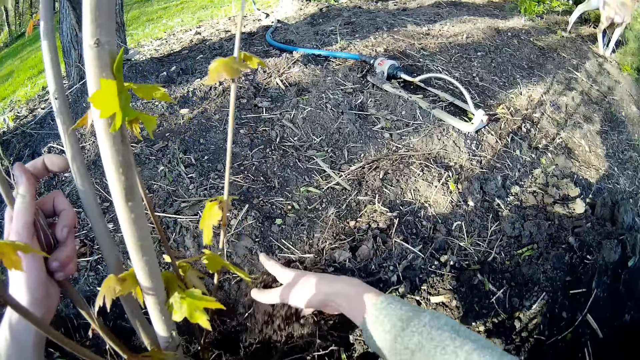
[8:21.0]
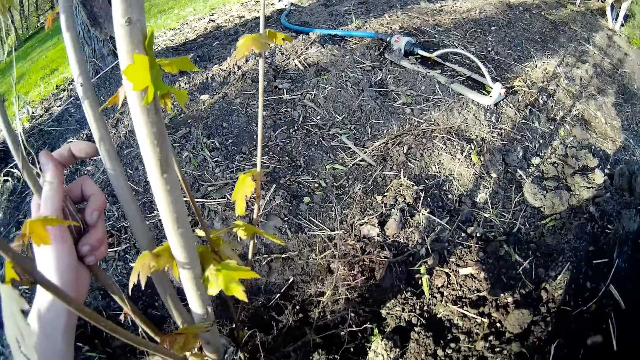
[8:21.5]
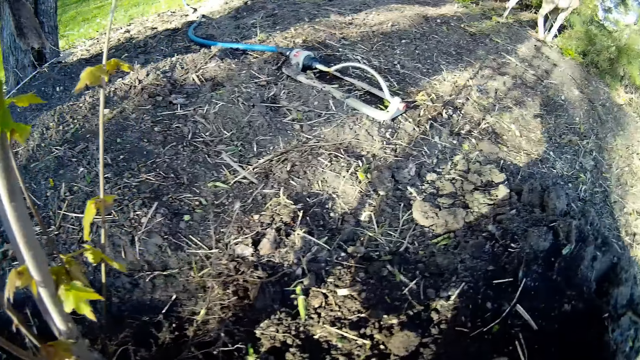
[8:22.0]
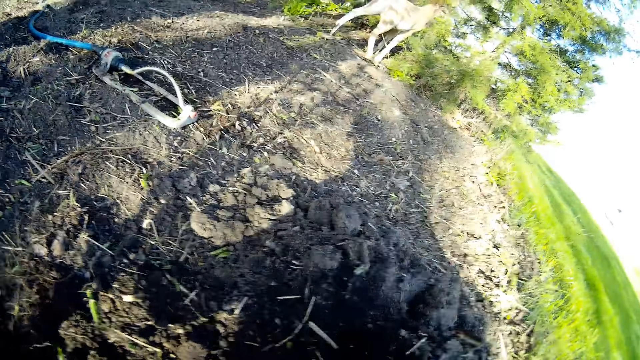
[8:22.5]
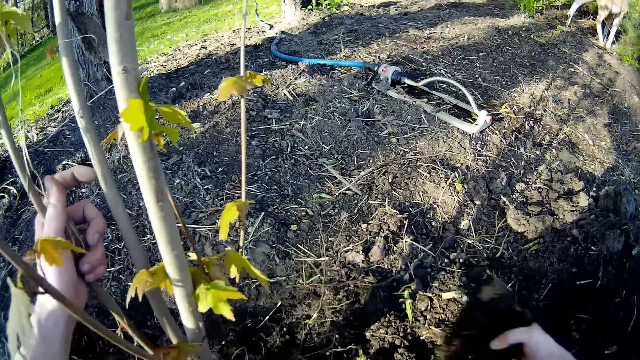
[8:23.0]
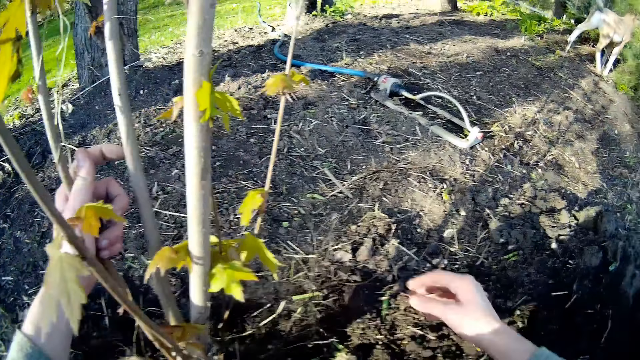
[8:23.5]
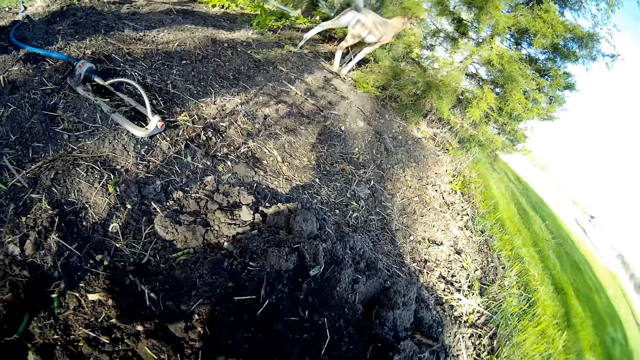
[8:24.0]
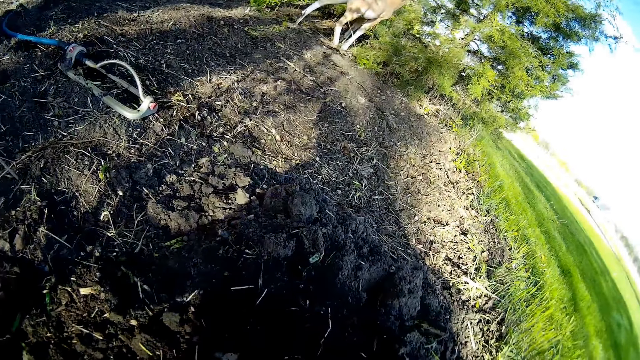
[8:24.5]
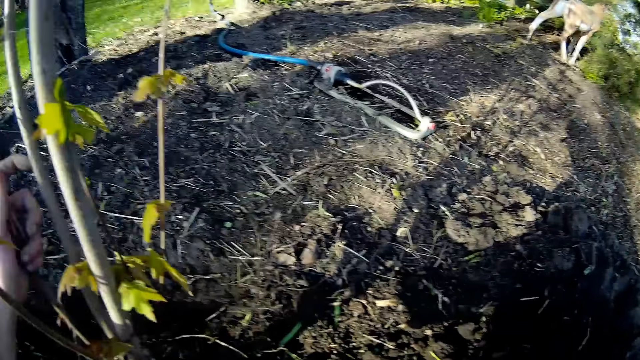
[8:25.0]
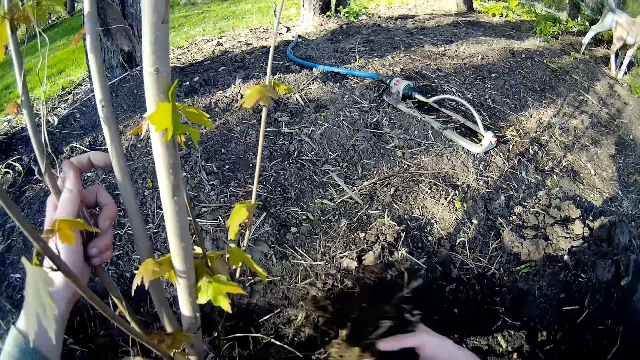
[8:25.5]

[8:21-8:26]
The camera wearer gathers soil with her right hand.

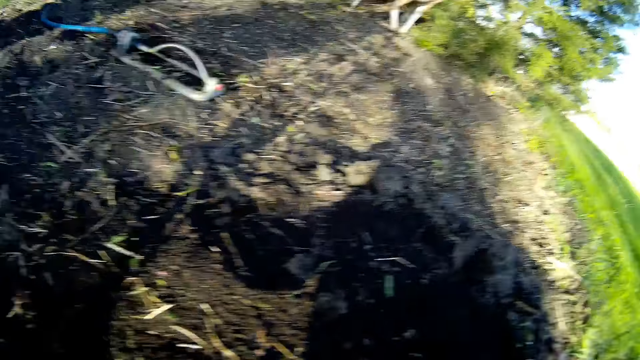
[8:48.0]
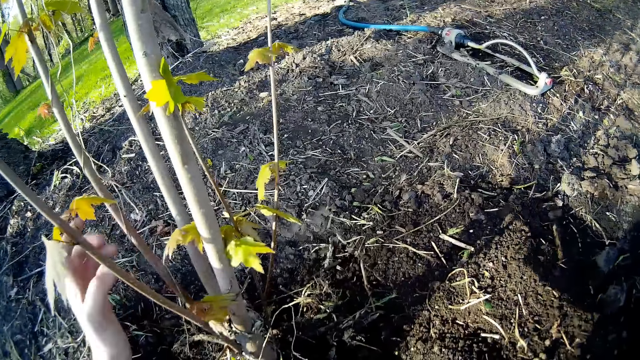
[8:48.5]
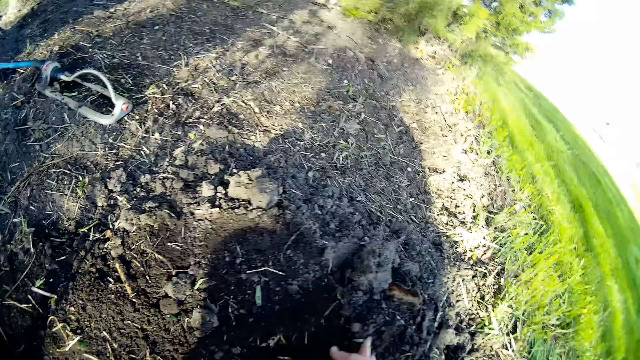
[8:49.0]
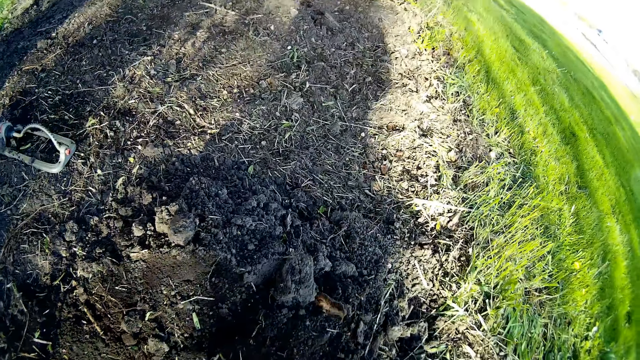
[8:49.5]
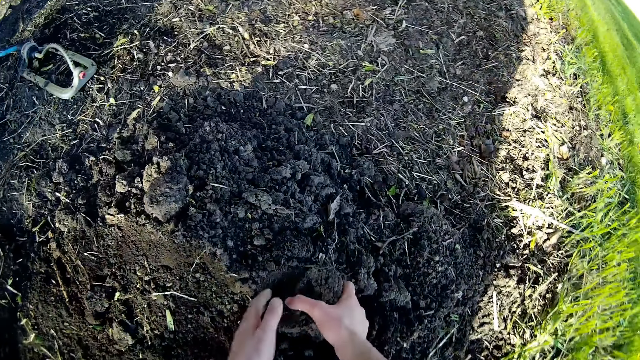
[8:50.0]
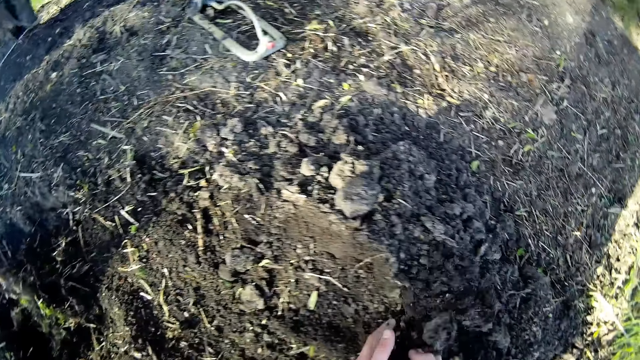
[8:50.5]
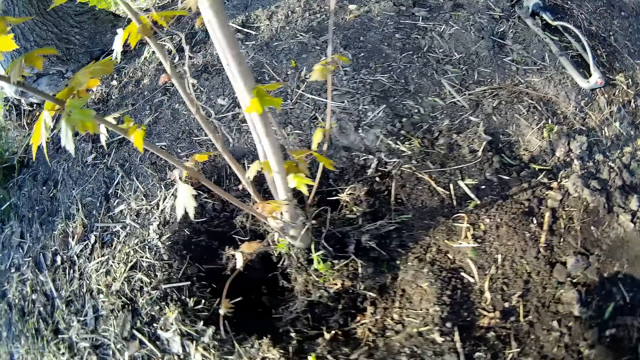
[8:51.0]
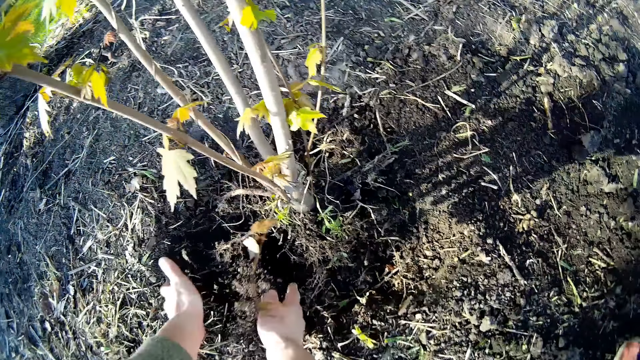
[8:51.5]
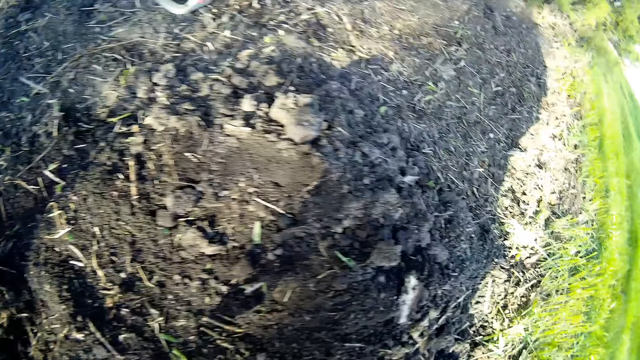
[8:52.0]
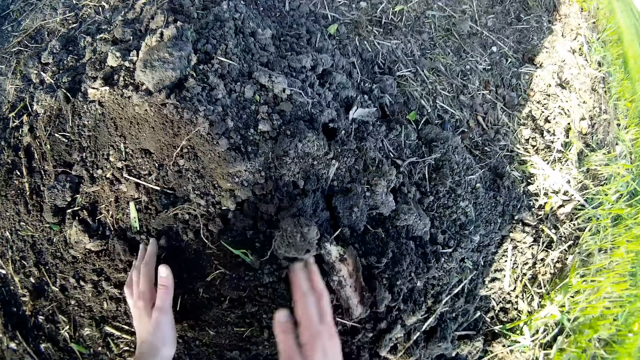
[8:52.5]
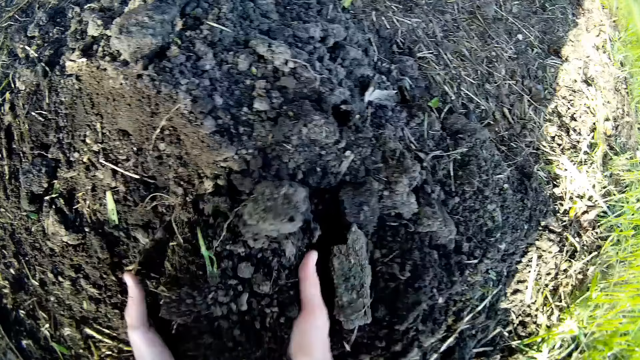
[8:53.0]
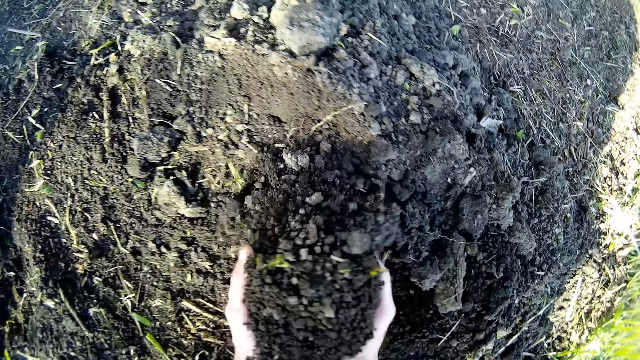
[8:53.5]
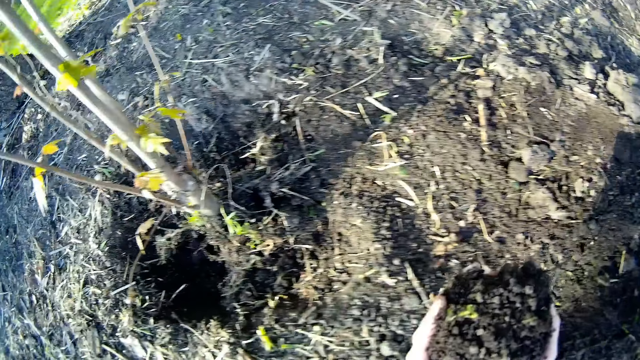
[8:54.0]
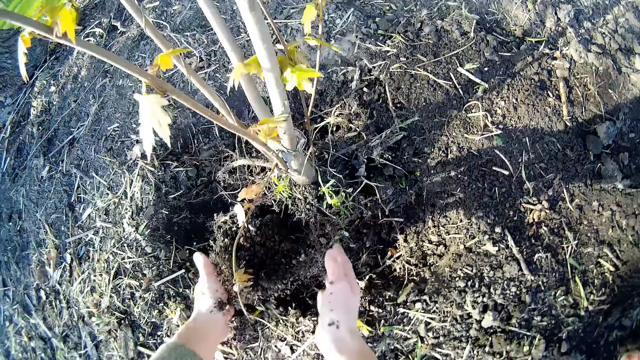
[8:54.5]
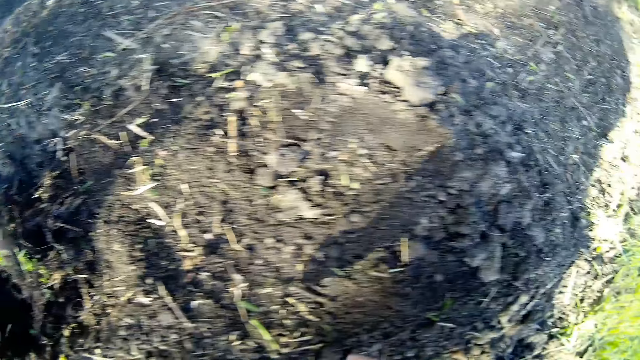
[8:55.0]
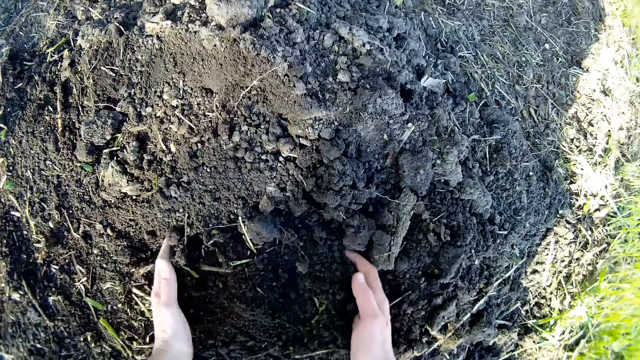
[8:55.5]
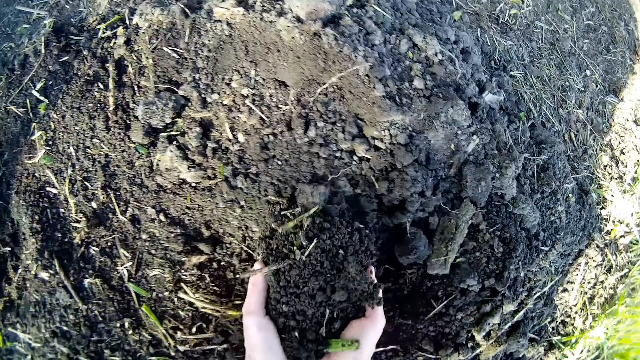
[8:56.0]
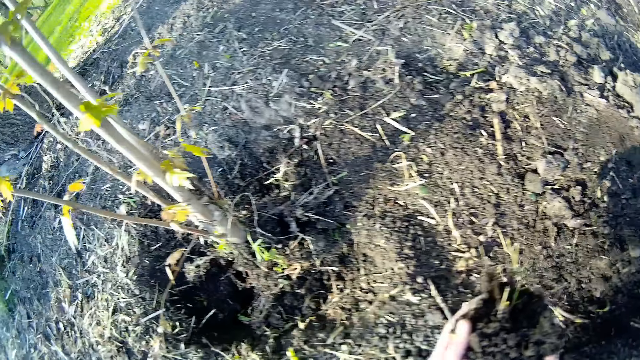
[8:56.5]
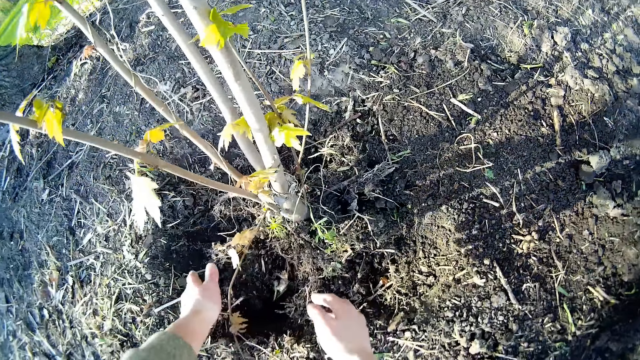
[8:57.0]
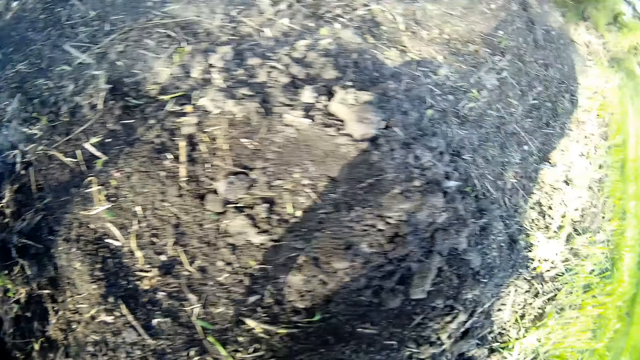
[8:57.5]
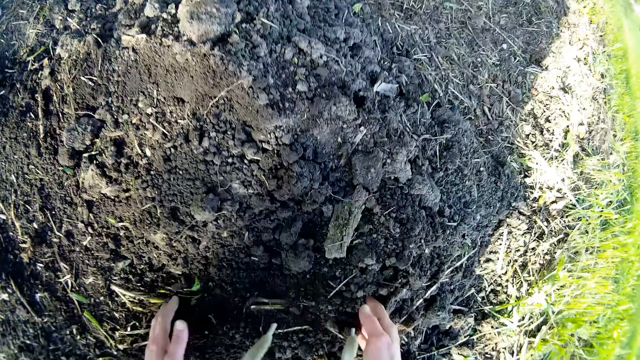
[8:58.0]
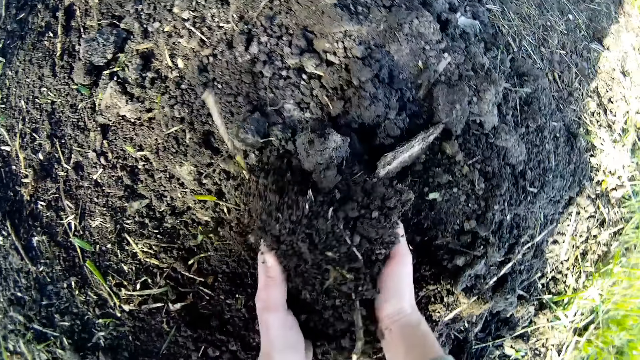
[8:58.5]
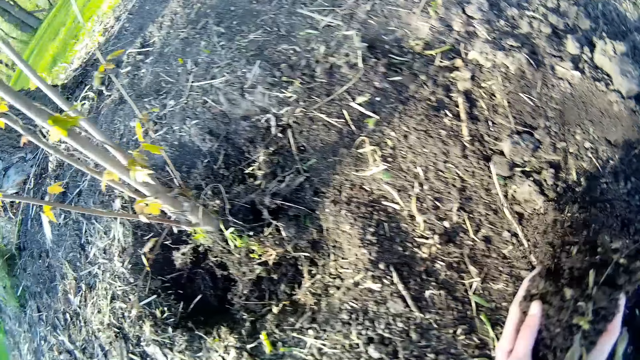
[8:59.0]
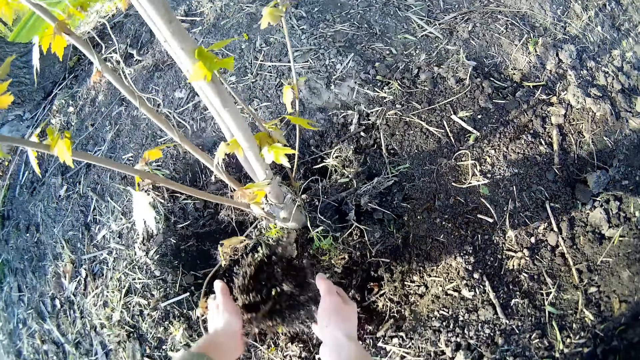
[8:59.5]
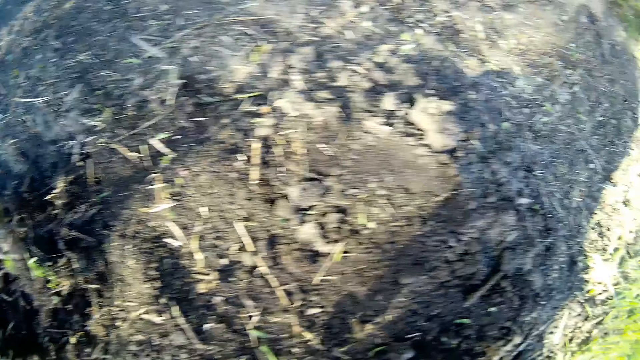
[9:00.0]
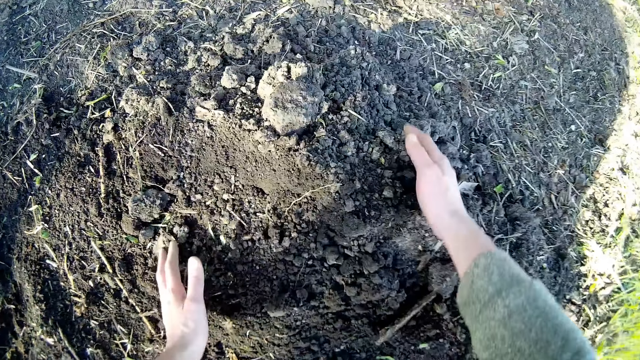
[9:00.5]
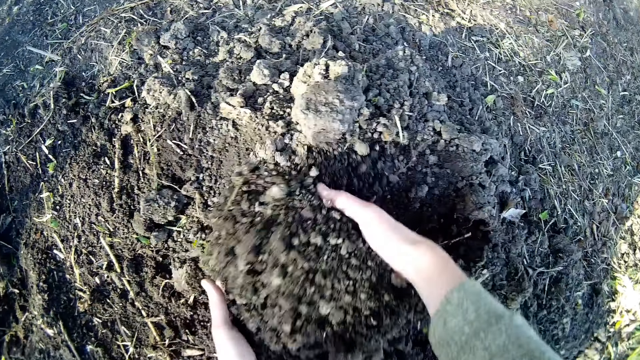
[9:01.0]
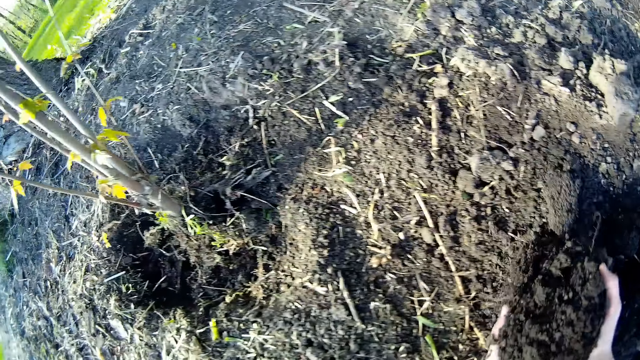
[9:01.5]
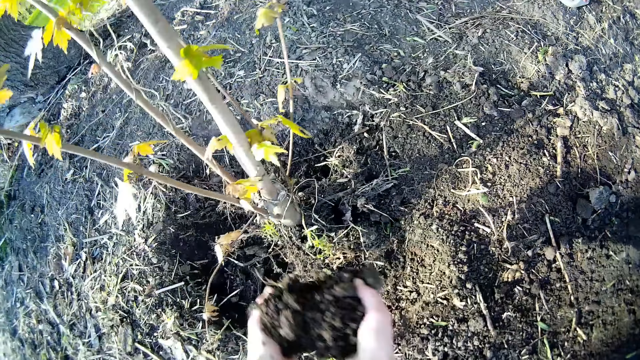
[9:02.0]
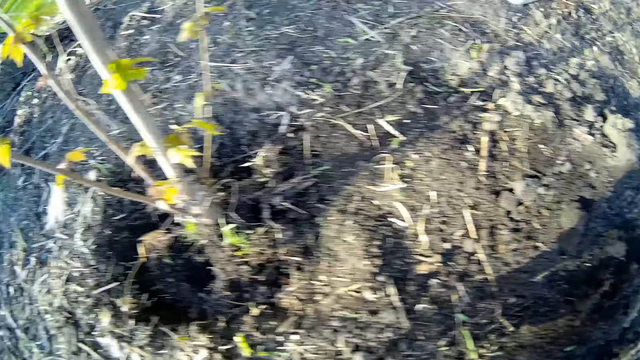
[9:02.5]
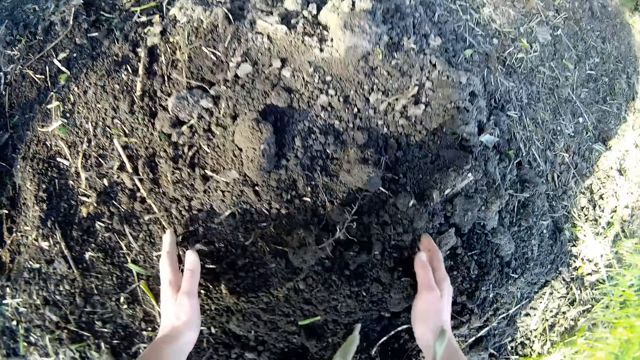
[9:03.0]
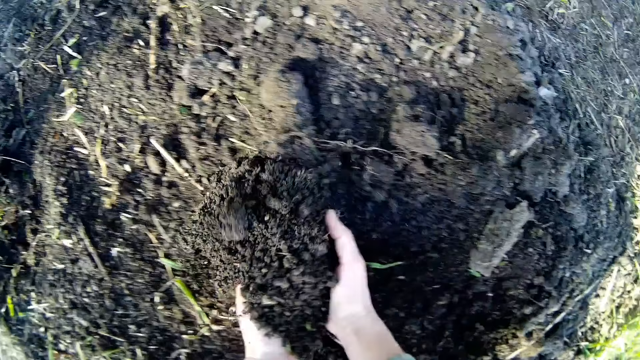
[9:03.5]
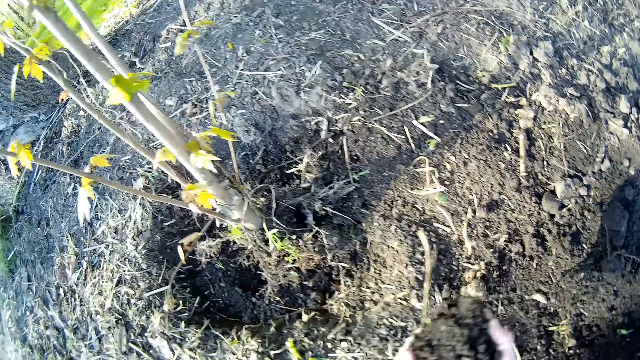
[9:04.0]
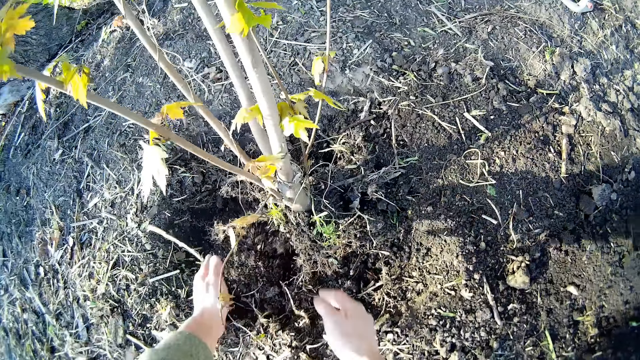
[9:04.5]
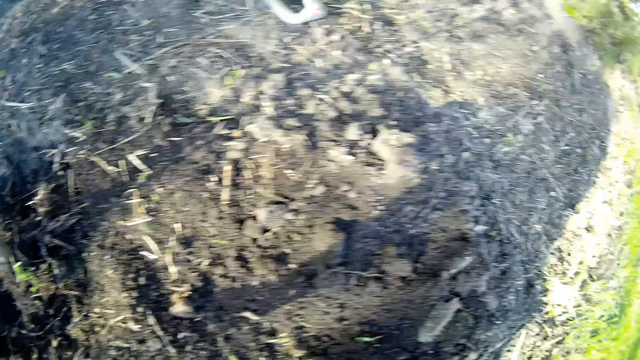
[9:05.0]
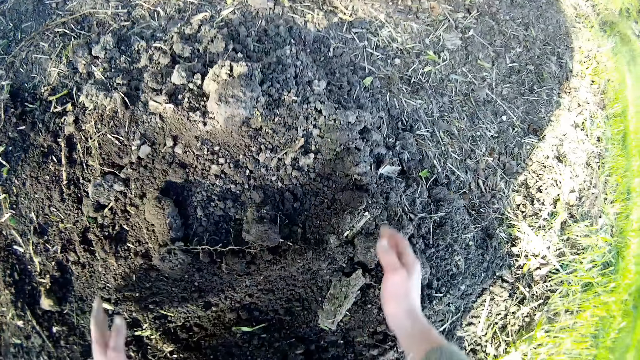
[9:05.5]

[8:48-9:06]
The camera wearer walks. They take a portion of soil from the ground with both hands and pour the portion of soil on the ground with both hands. They take a portion of soil from the ground with both hands and pour the portion of soil on the ground with both hands. They take a portion of soil from the ground with both hands and pour the portion of soil on the ground with both hands. They take a portion of soil from the ground with both hands and pour the portion of soil on the ground with both hands. They take a portion of soil from the ground with both hands and pour the portion of soil on the ground with both hands. They take a portion of soil from the ground with both hands and pour the portion of soil on the ground with both hands.
